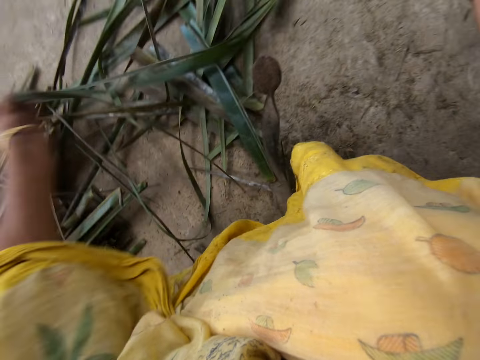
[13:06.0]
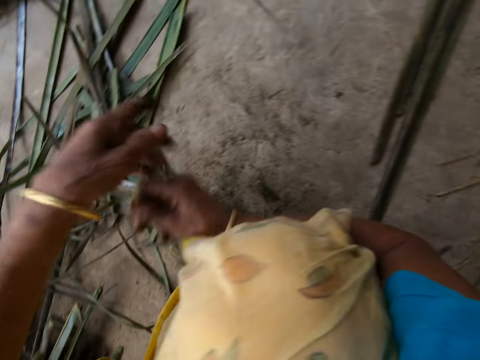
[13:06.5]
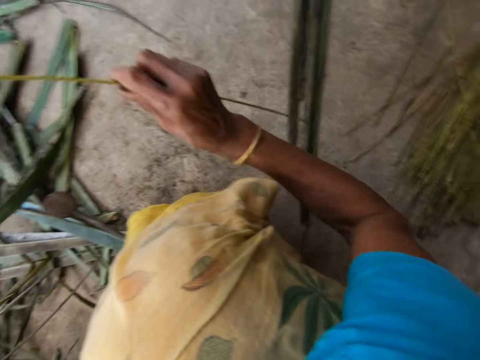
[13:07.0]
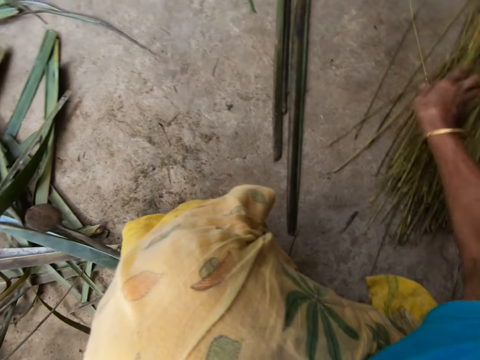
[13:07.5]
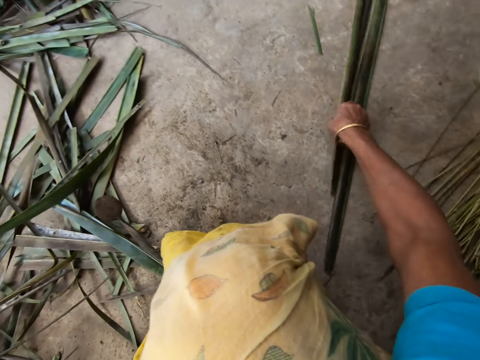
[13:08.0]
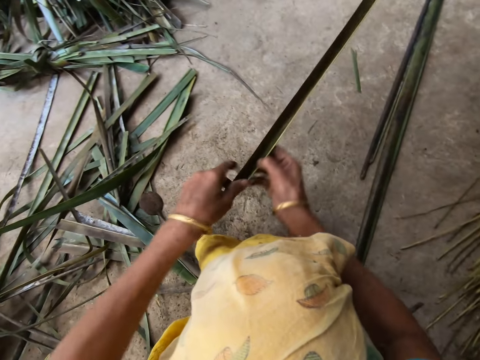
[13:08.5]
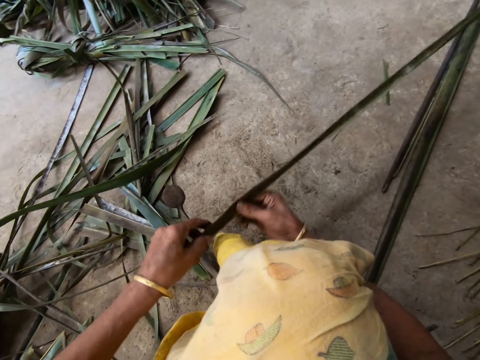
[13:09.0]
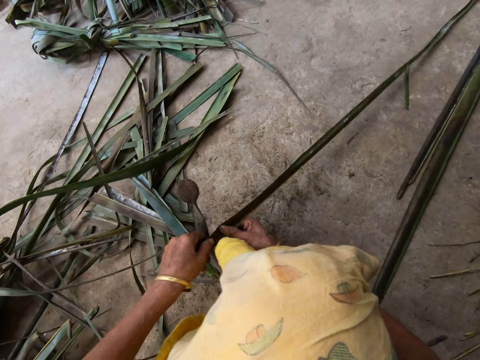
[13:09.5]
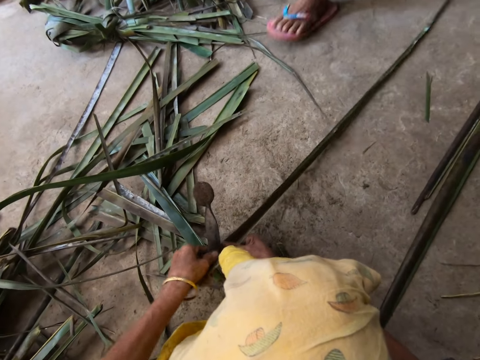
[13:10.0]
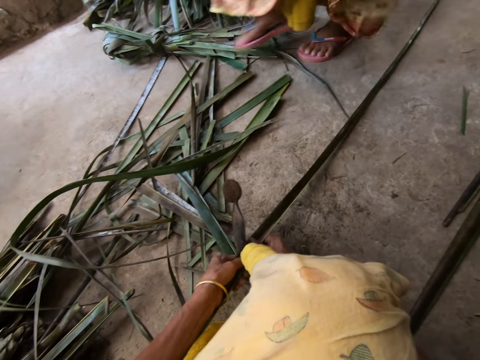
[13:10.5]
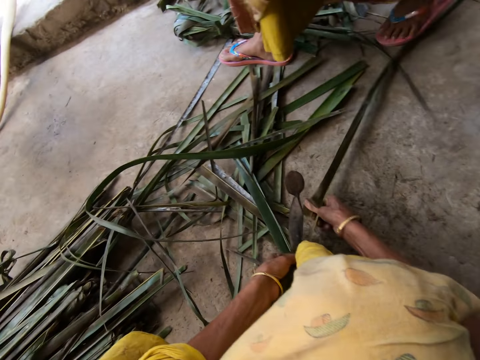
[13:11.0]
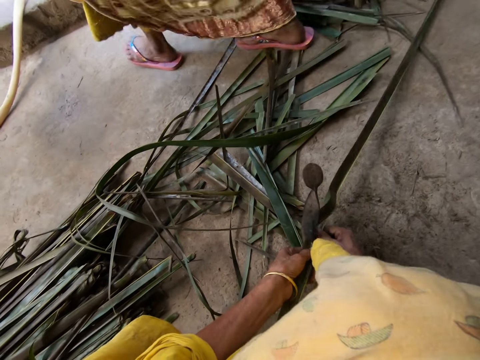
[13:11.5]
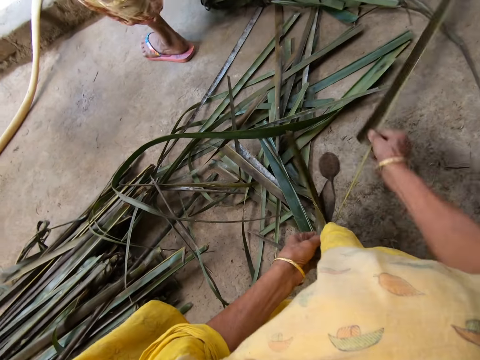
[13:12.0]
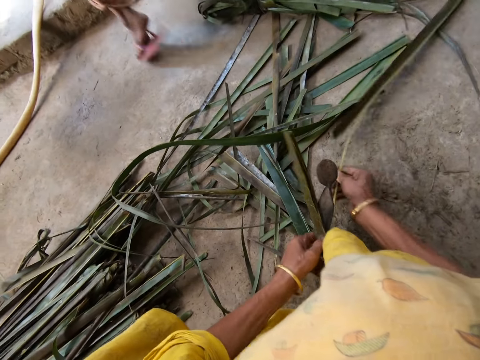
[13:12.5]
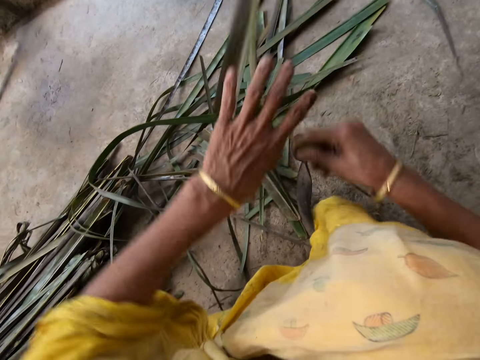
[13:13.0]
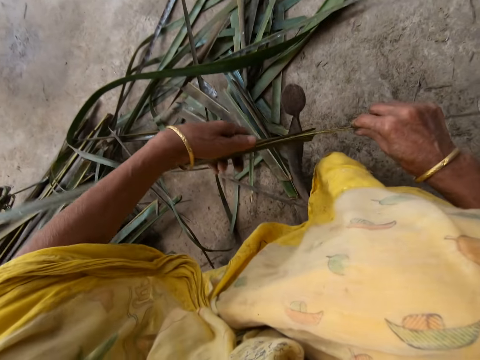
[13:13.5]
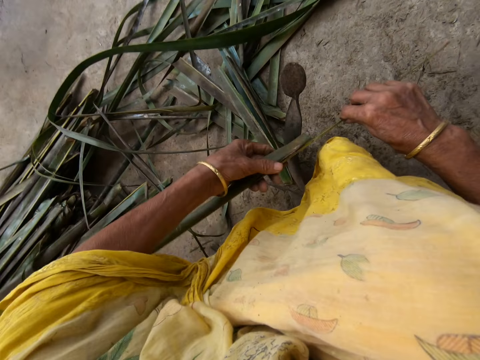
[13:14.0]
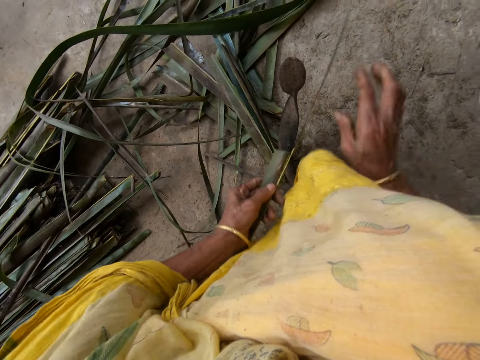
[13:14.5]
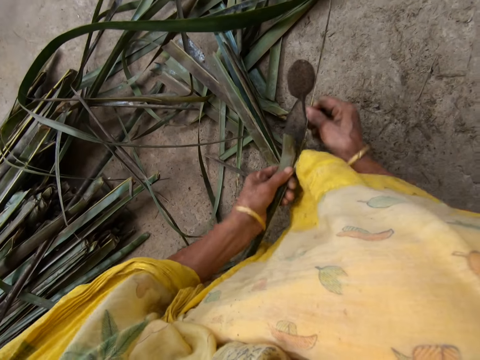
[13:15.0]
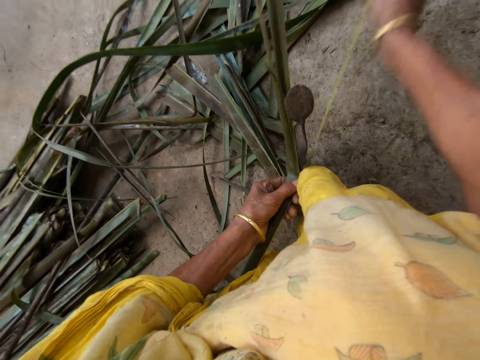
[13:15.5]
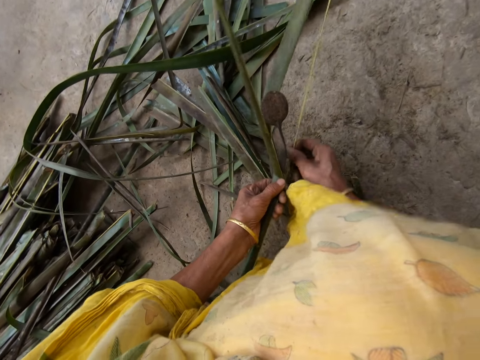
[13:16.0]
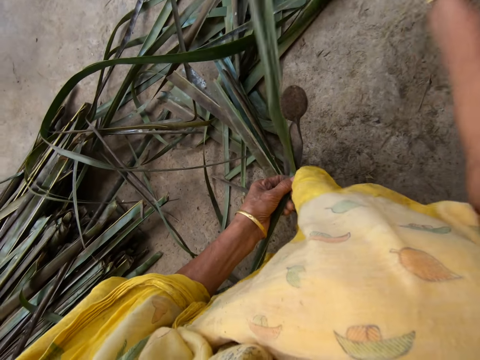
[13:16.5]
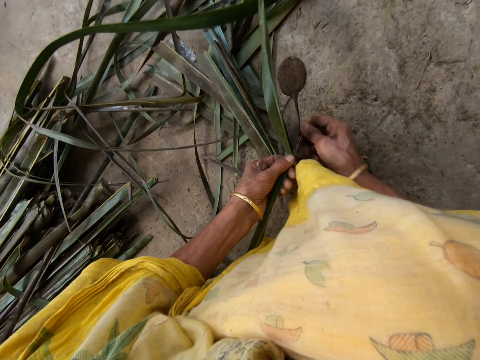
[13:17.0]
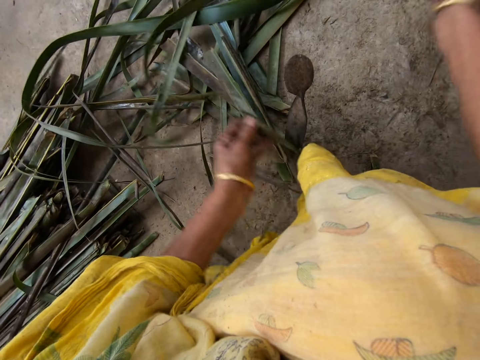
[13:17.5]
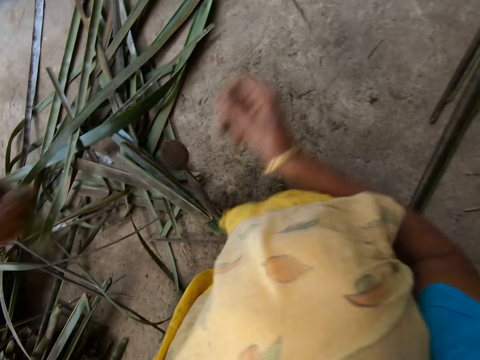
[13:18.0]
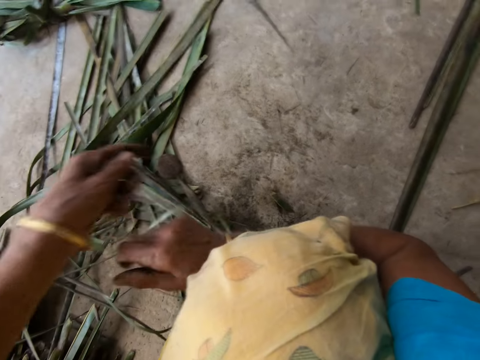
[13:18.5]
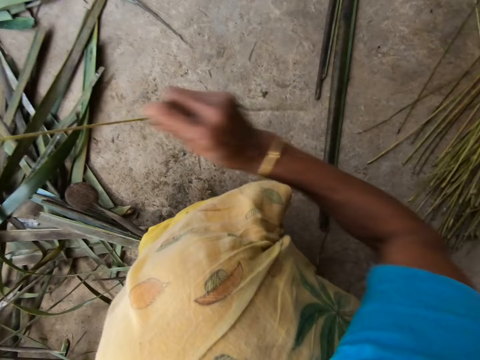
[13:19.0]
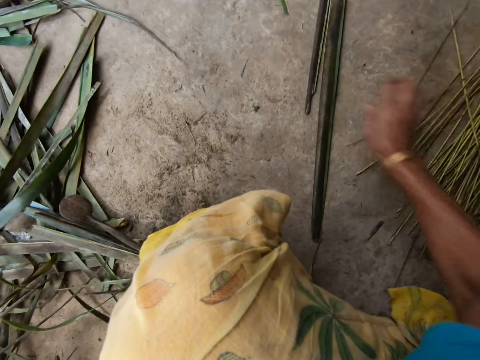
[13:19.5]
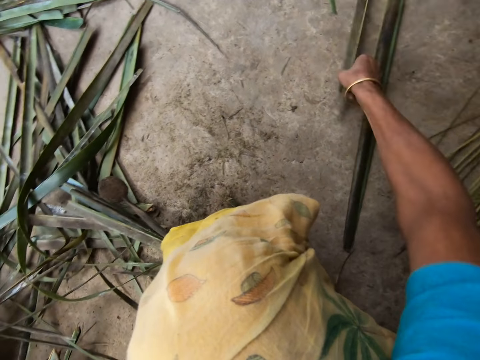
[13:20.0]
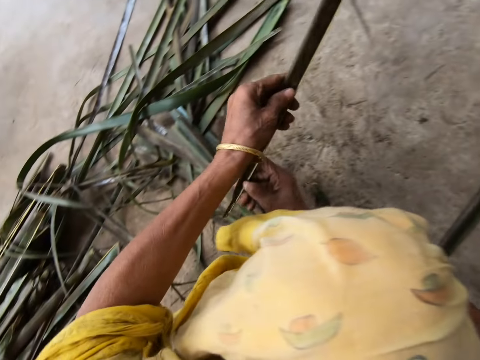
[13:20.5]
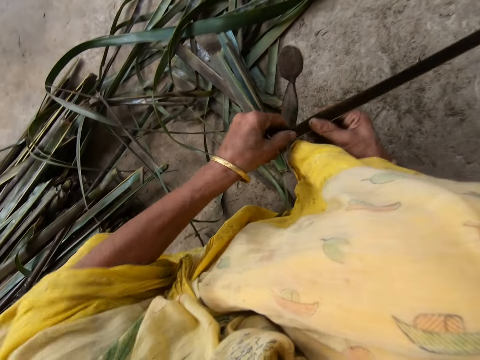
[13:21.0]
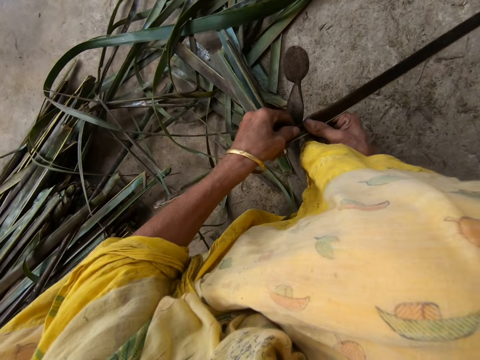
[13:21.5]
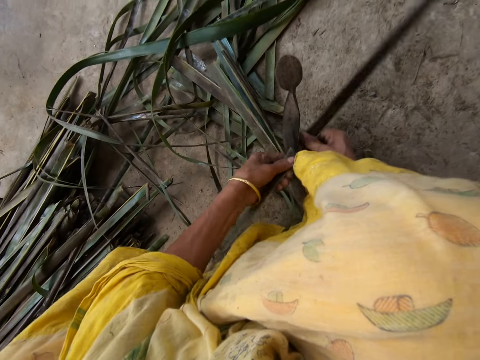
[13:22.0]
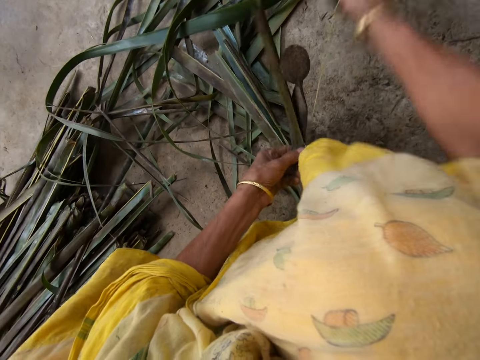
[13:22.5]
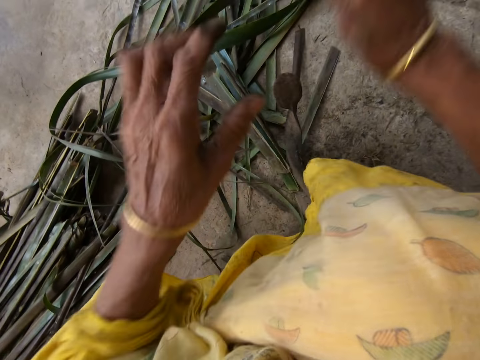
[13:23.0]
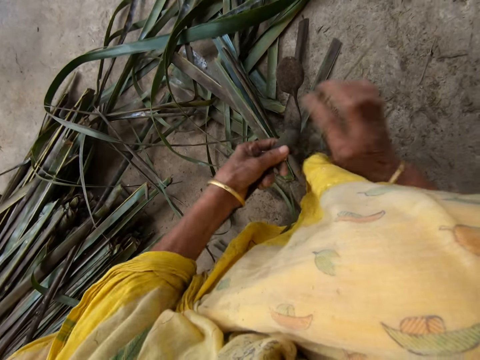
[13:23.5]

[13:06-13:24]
The camera wearer puts a Dracaena Marginata midrib on the floor with her right hand. She picks up a Dracaena Marginata leaflet from the floor with her right hand. She reaps Dracaena Marginata leaves off the midrib on a vegetable cutter. A woman walks past the camera wearer. The camera wearer reaps the Dracaena Marginata leaves off the midrib on the vegetable cutter. She reaps the leaves again. She pulls the Dracaena Marginata midrib. She puts the Dracaena Marginata midrib on the floor with her right hand. She picks up the Dracaena Marginata leaflet from the floor with her right hand. She reaps the Dracaena Marginata leaves off the midrib on the vegetable cutter. She pulls the Dracaena Marginata midrib.

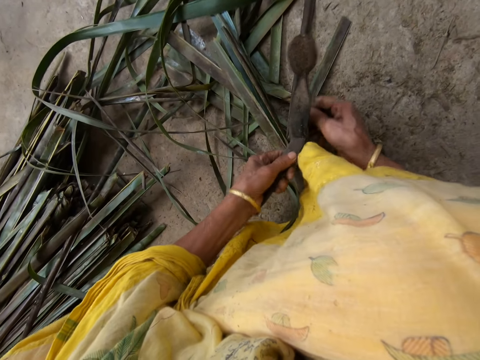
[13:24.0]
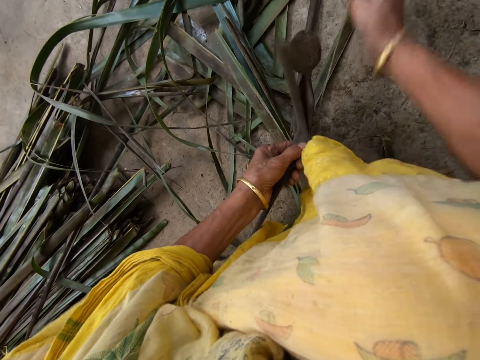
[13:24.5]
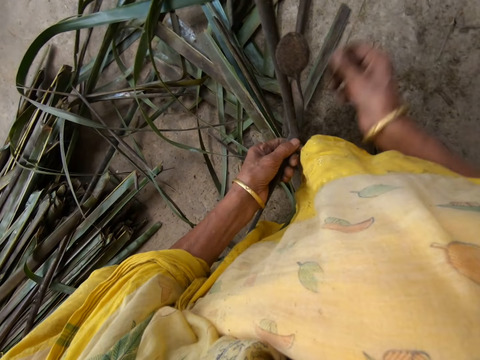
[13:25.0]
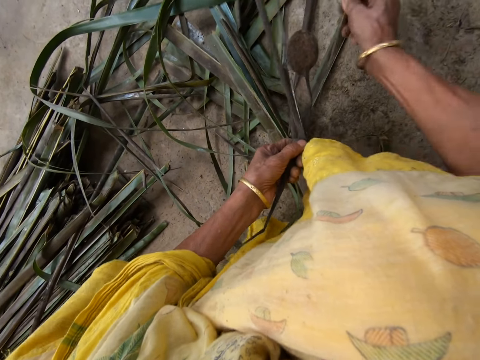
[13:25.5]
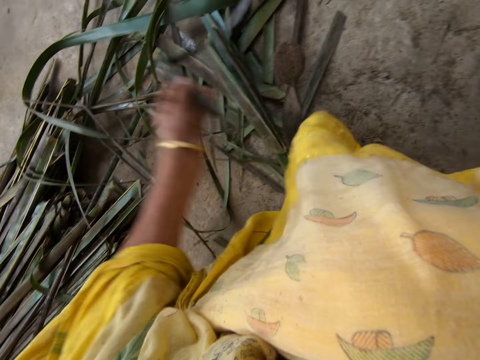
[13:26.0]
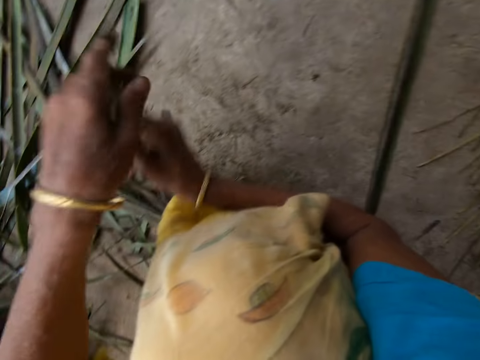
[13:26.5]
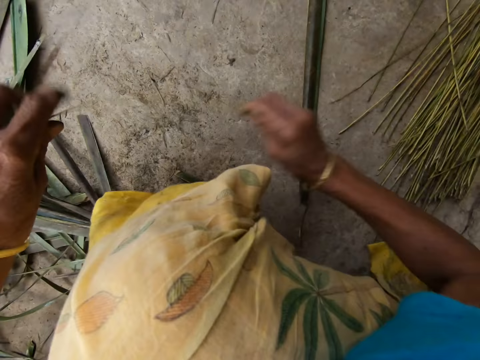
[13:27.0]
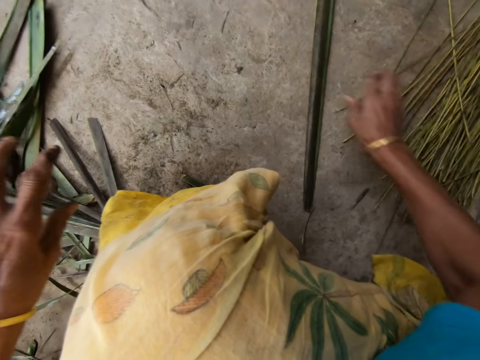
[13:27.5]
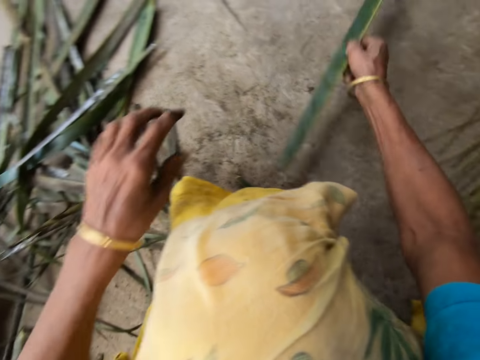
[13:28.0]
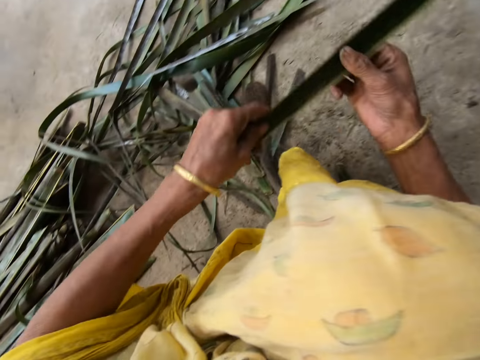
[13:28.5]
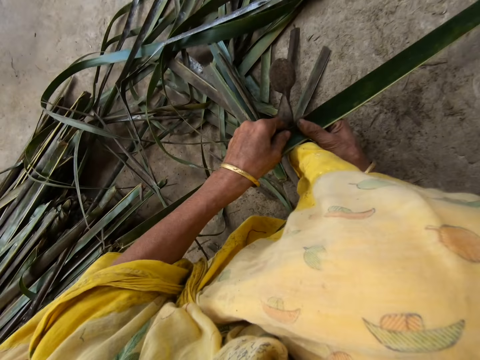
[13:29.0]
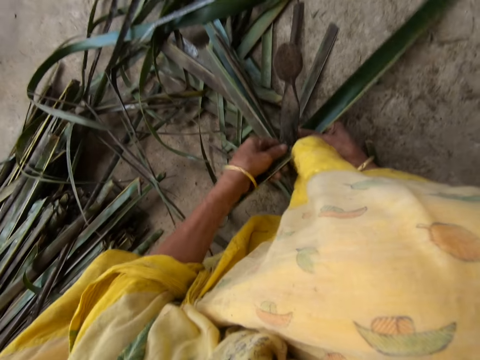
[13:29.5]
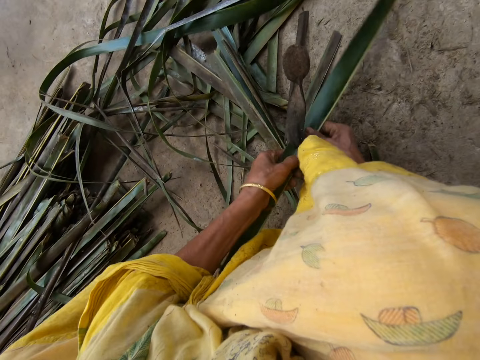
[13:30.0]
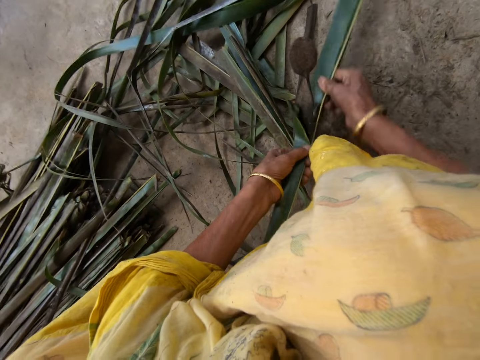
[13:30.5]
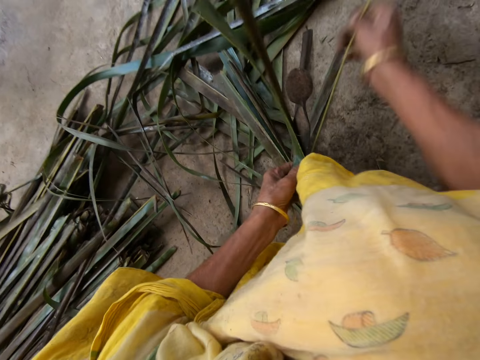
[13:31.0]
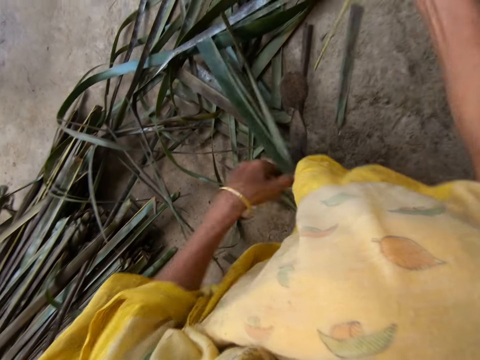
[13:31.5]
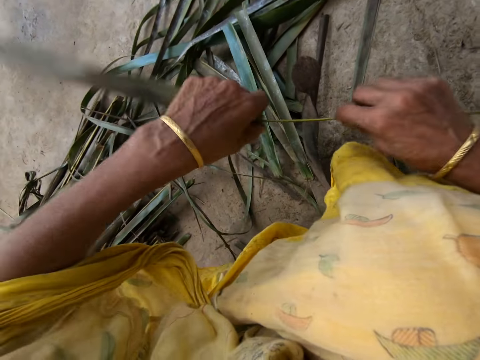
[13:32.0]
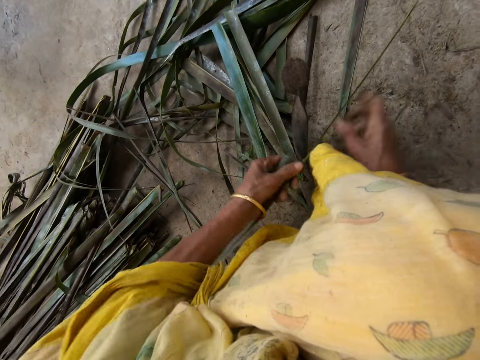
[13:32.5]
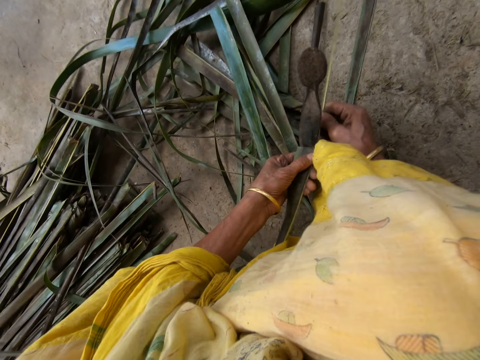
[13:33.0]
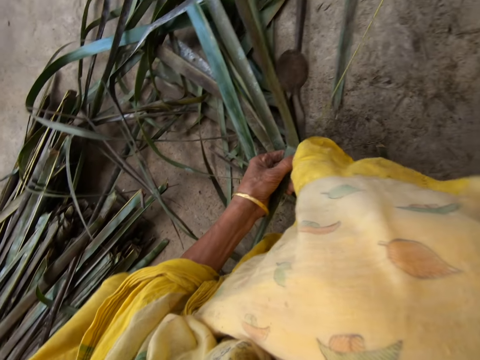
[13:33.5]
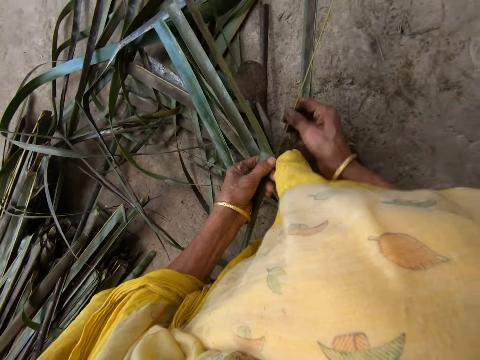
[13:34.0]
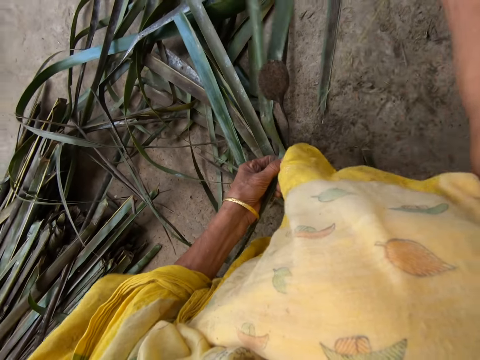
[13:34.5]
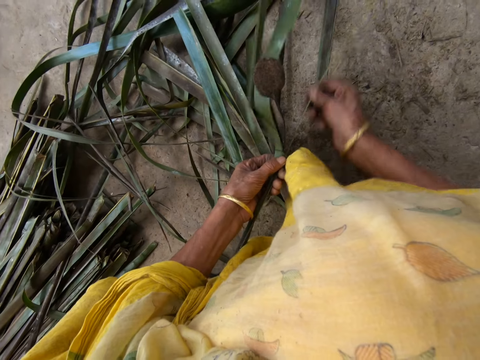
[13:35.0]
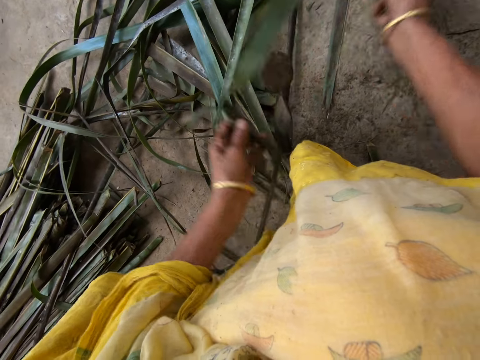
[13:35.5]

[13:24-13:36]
The camera wearer reaps Dracaena Marginata leaves off a midrib on a vegetable cutter. She pulls the Dracaena Marginata midrib. She puts the Dracaena Marginata midrib on the floor with her right hand. She picks up a Dracaena Marginata leaflet from the floor with her right hand. She reaps the Dracaena Marginata leaves off the midrib on the vegetable cutter. She pulls the Dracaena Marginata midrib. She reaps the Dracaena Marginata leaves off the midrib on the vegetable cutter. She pulls the Dracaena Marginata midrib.
